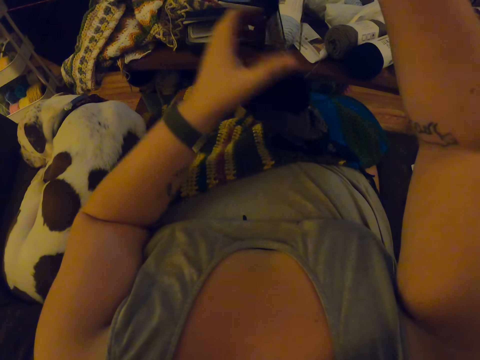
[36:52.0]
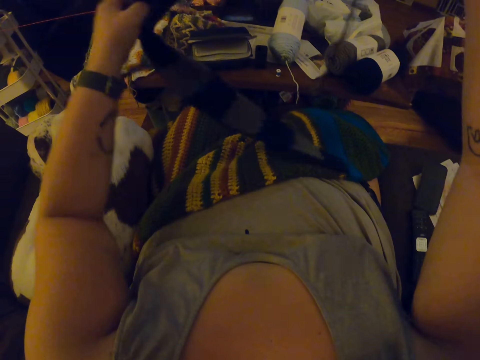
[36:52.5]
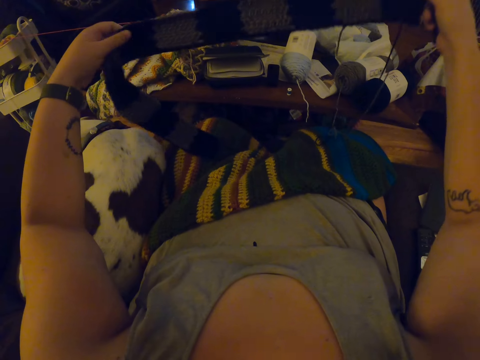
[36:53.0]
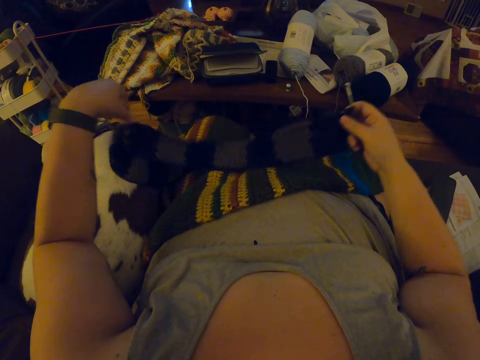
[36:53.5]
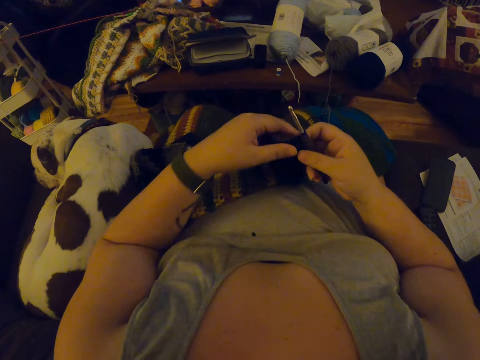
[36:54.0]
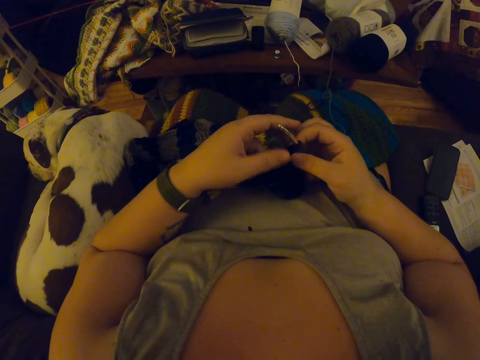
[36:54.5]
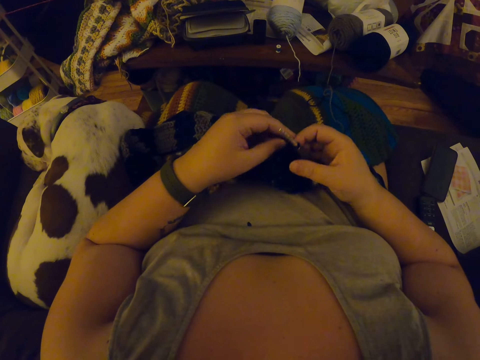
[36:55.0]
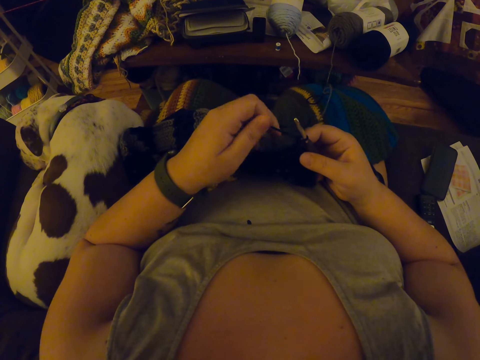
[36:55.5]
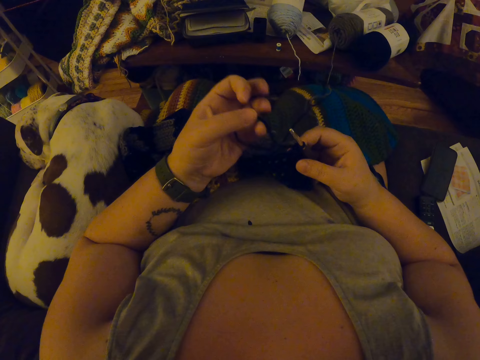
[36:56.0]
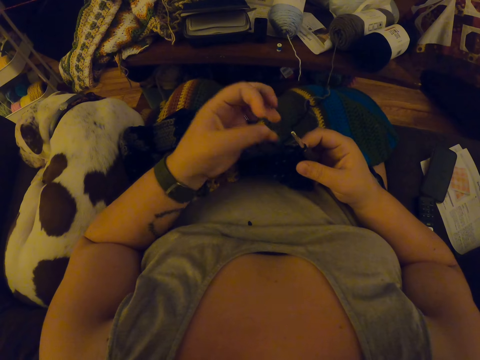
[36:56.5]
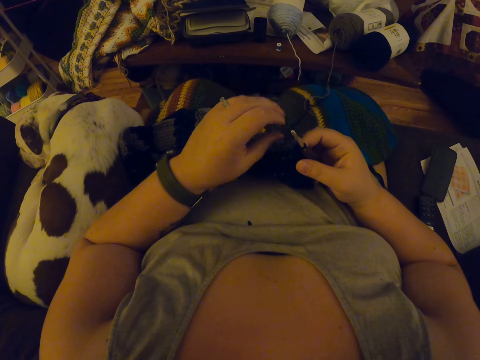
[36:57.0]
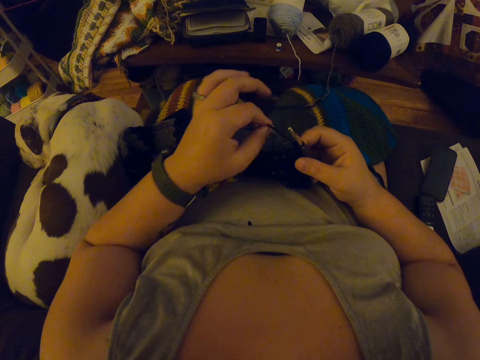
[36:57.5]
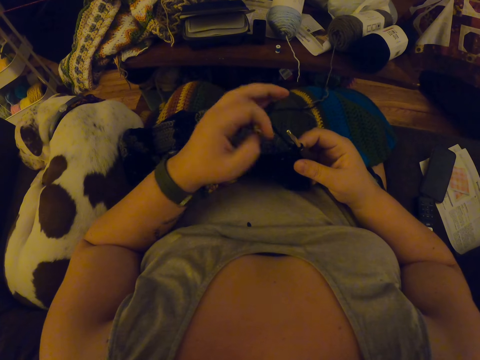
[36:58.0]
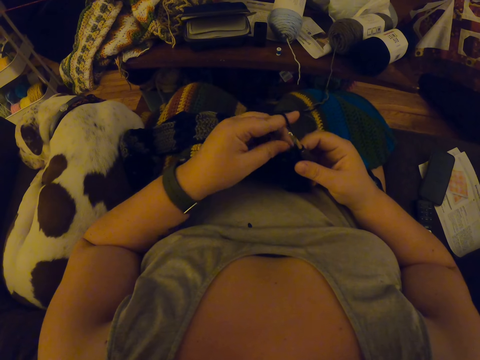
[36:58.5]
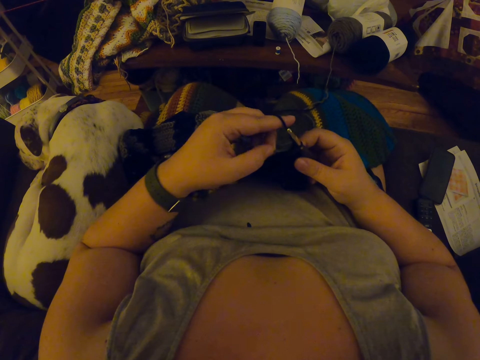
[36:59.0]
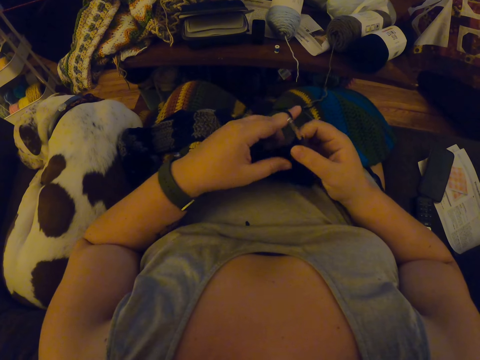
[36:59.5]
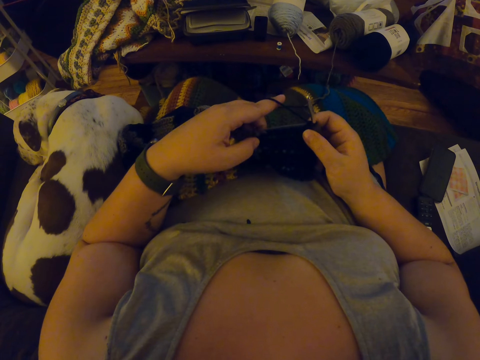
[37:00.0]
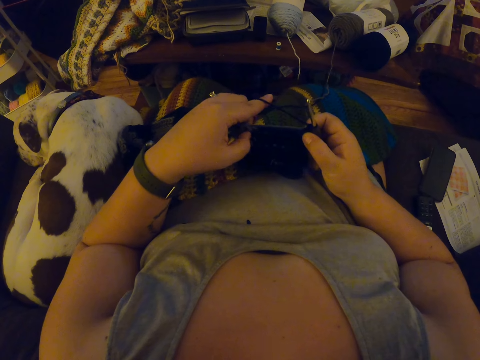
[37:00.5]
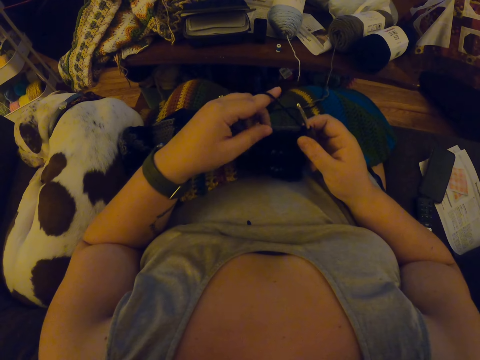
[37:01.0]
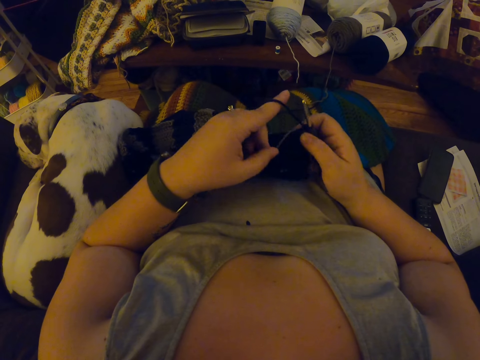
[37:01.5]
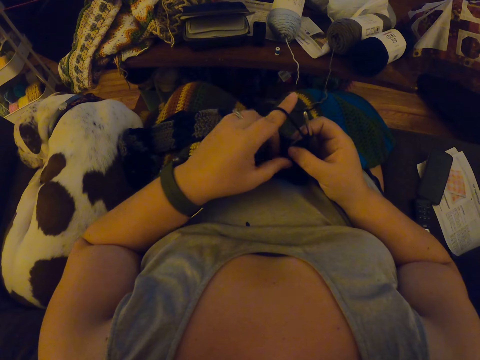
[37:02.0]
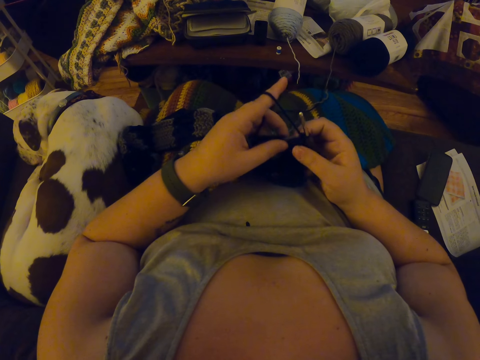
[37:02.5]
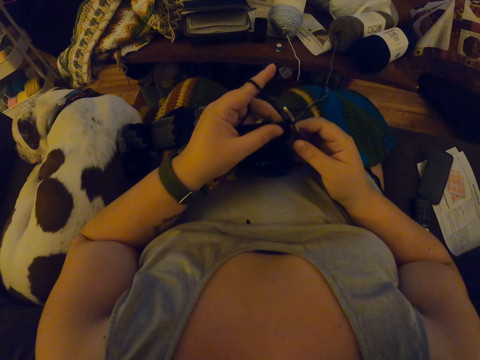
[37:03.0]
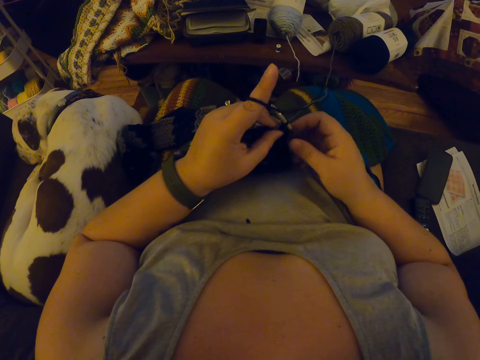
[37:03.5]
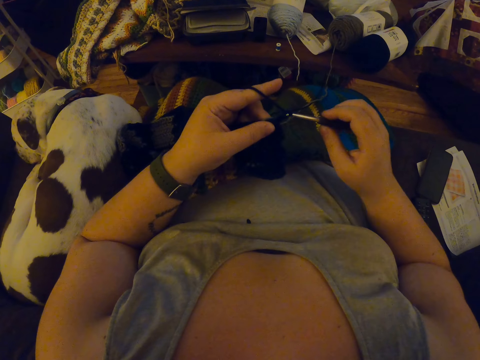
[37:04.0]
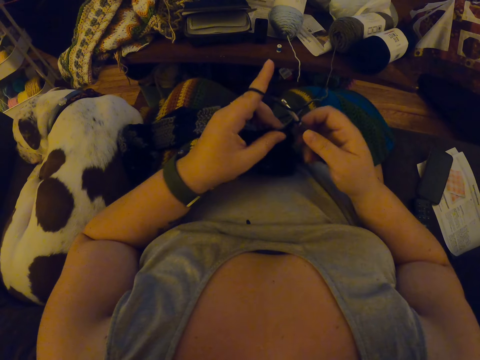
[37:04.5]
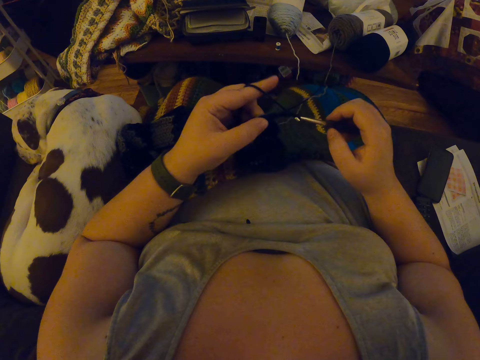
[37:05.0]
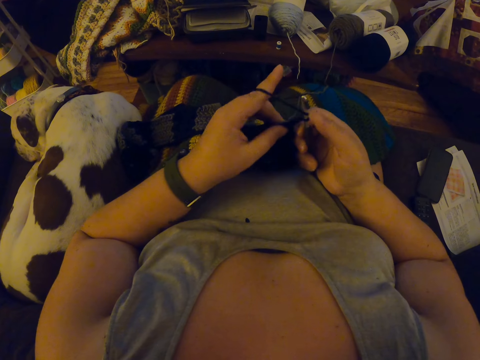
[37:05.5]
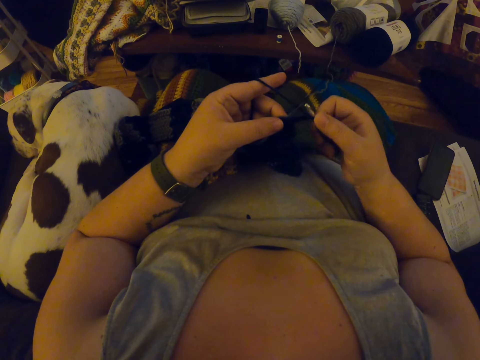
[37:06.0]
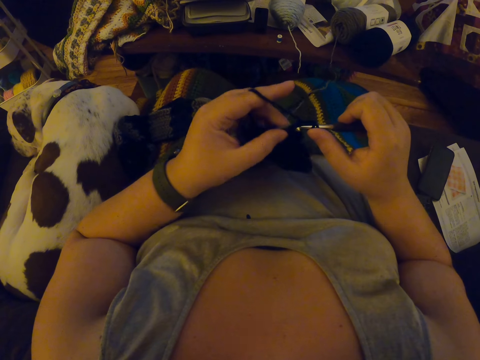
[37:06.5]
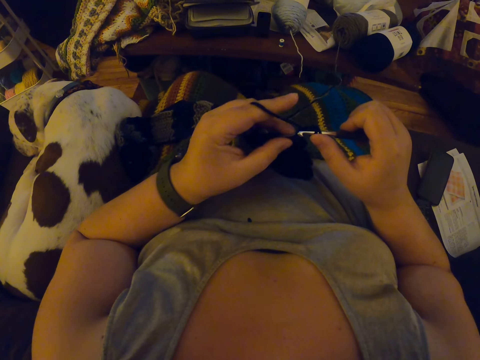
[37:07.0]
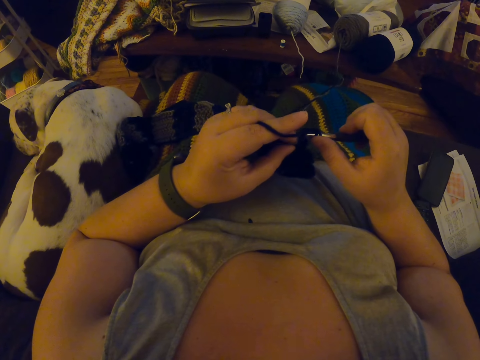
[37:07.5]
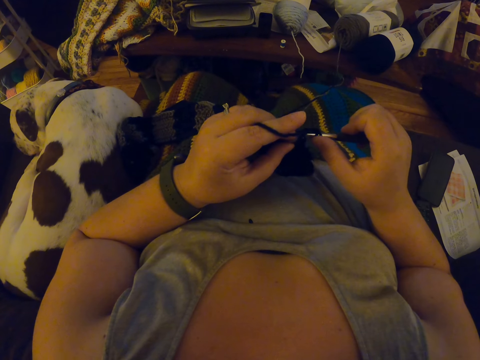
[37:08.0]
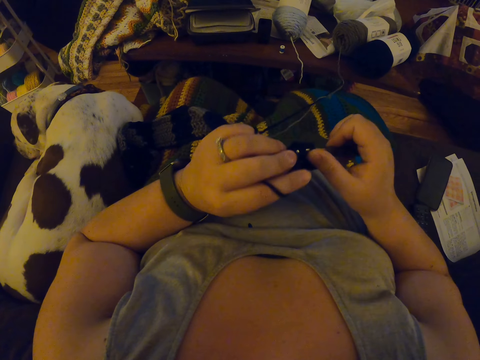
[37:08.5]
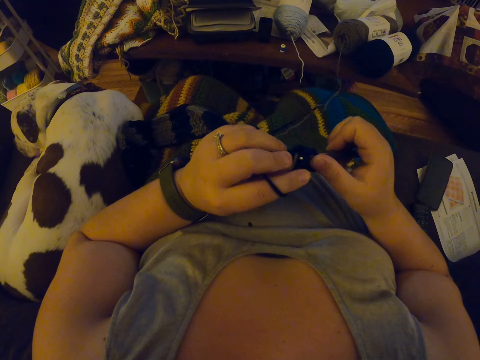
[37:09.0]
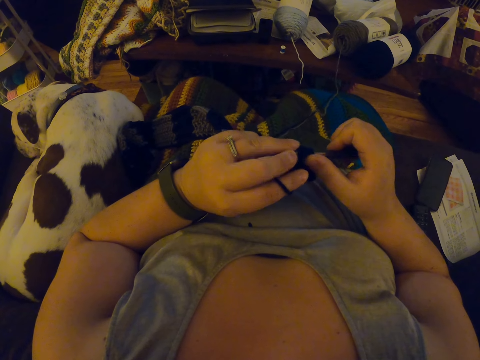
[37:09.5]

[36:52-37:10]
The camera wearer rotates the garment. She pulls the yarn. She rolls the yarn on her finger. She adjusts the yarn with her left hand. She looks at the garment. She crochets the garment using the yarn and a hook.

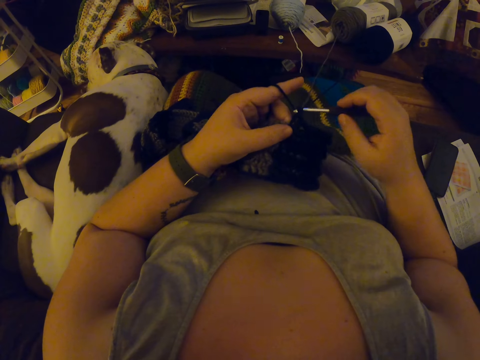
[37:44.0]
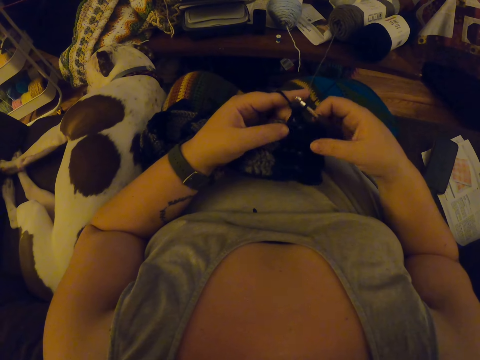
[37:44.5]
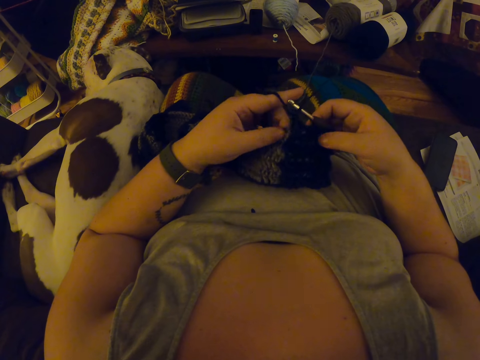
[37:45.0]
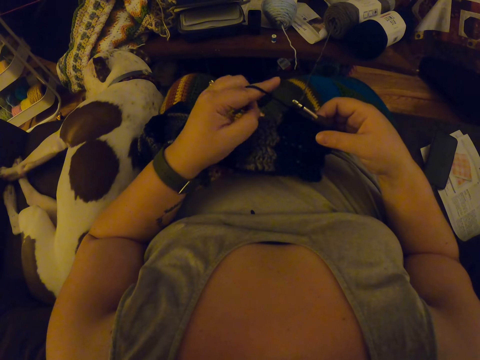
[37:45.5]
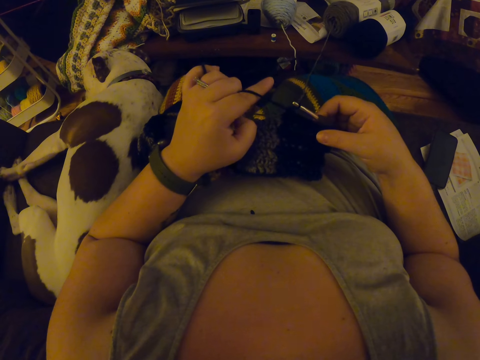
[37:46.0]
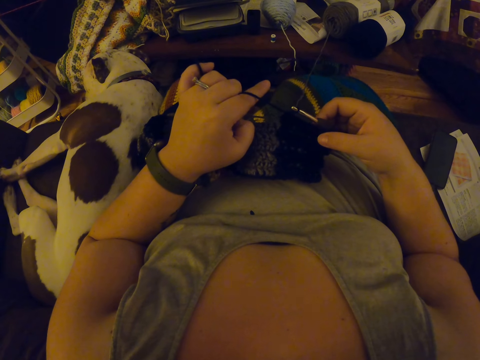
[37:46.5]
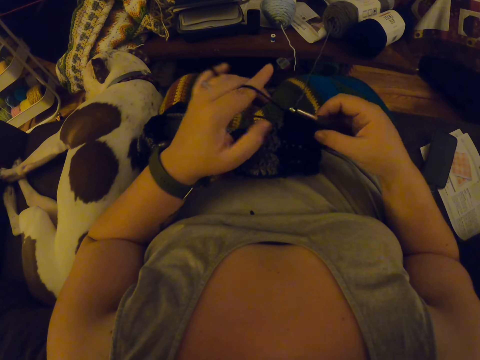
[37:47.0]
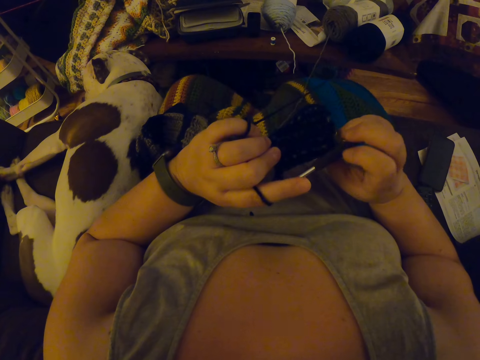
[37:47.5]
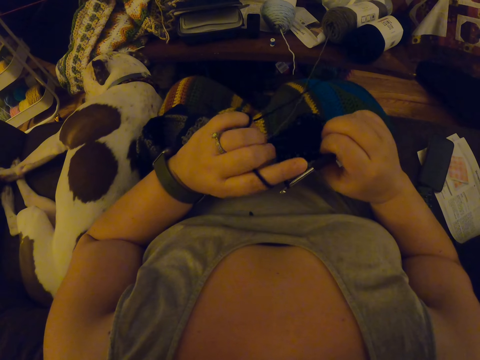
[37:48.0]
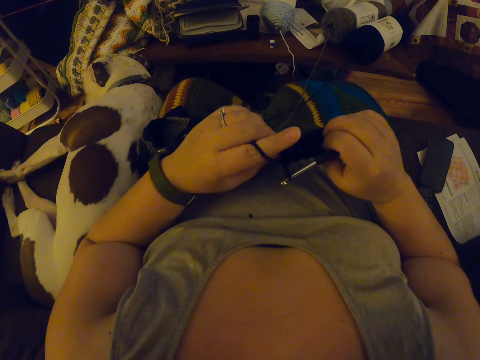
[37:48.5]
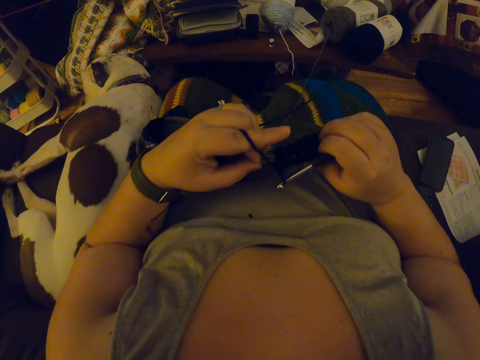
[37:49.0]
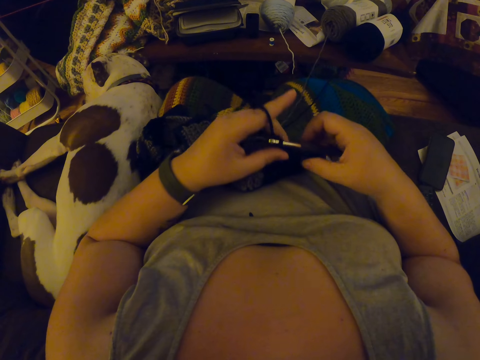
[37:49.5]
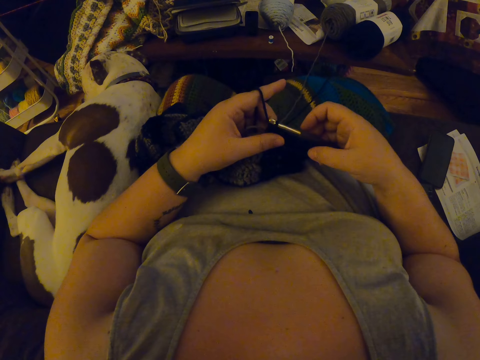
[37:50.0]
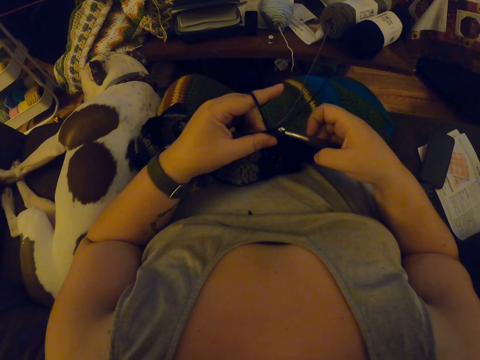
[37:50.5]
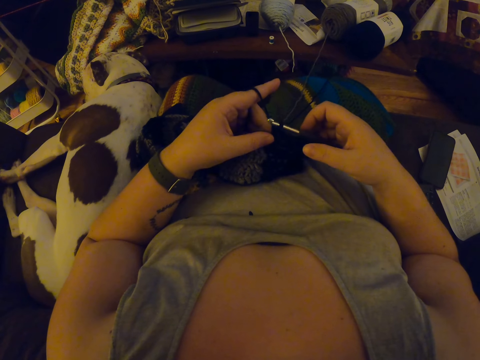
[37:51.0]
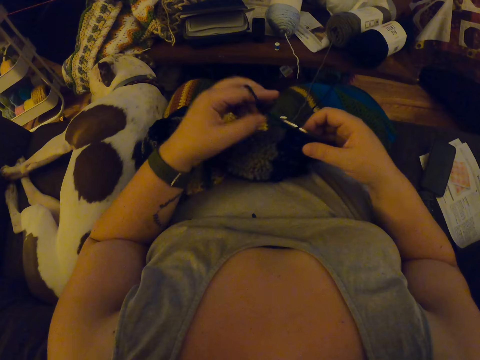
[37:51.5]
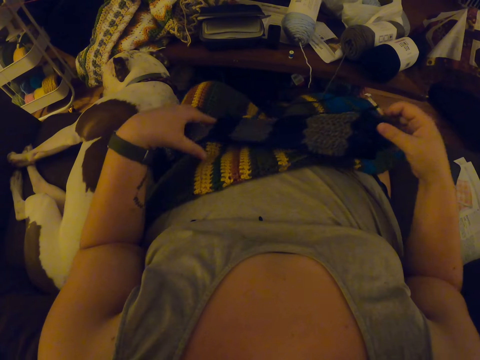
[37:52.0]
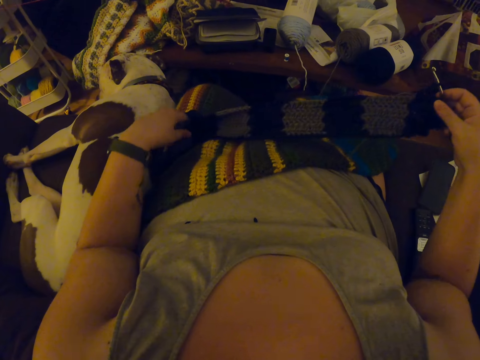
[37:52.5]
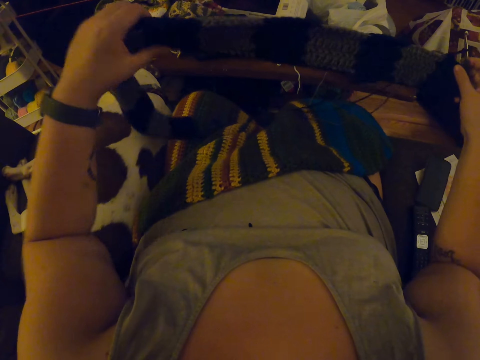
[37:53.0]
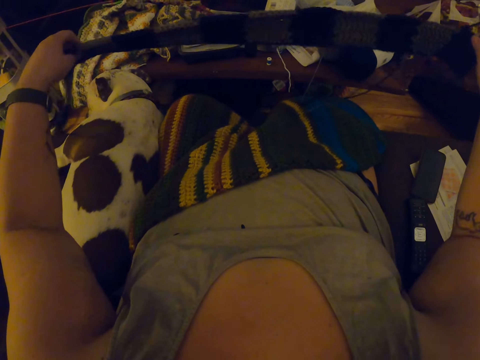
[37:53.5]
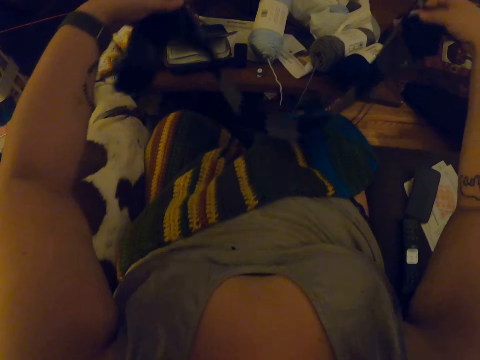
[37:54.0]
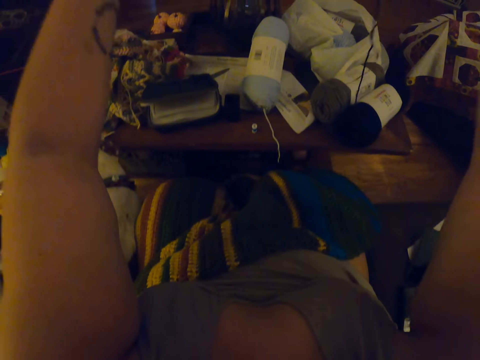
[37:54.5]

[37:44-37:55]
The camera wearer pulls the yarn. She adjusts the crochet with her left hand. She drops the black yarn and picks the yarn from her lap.
